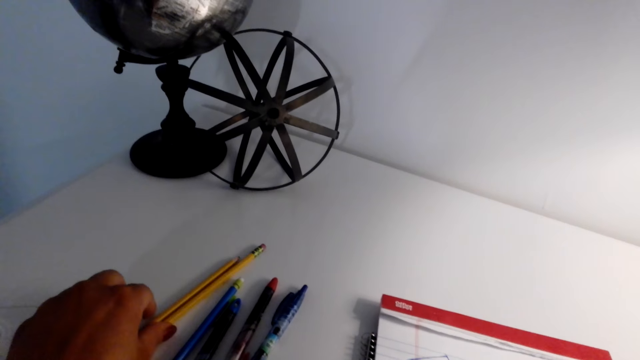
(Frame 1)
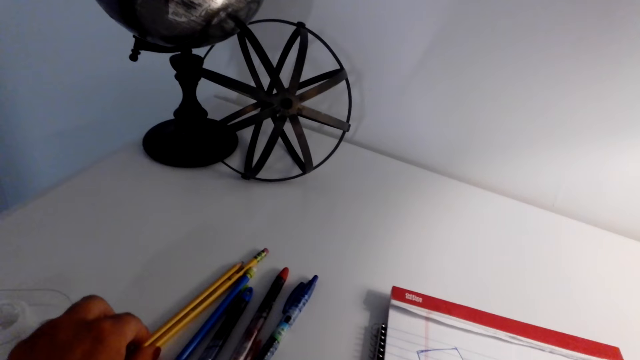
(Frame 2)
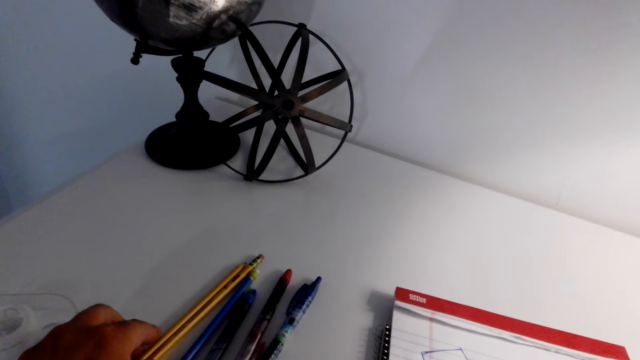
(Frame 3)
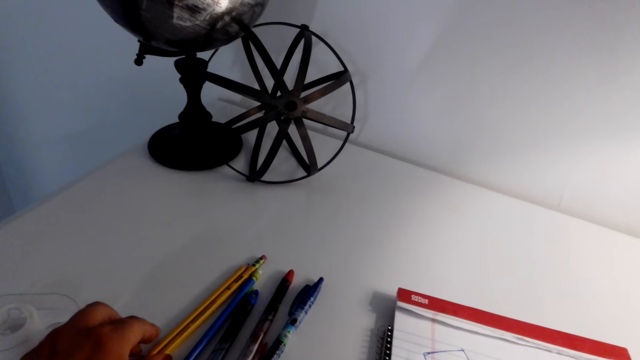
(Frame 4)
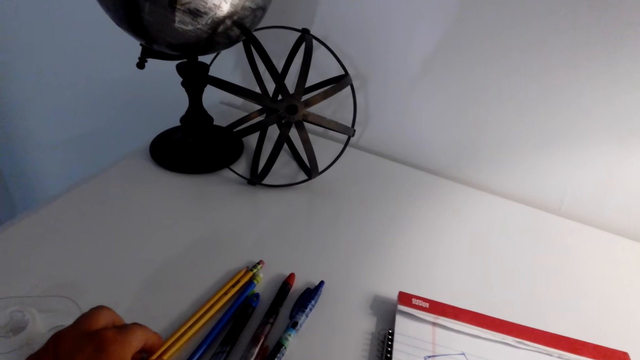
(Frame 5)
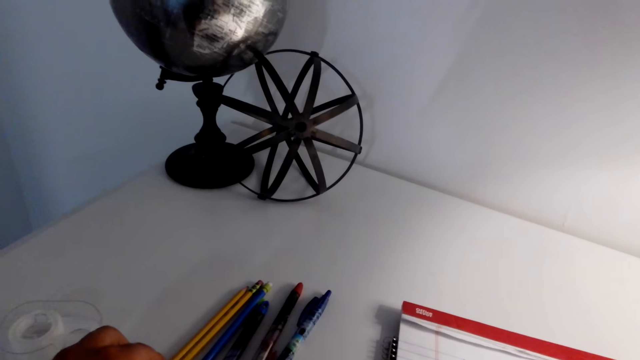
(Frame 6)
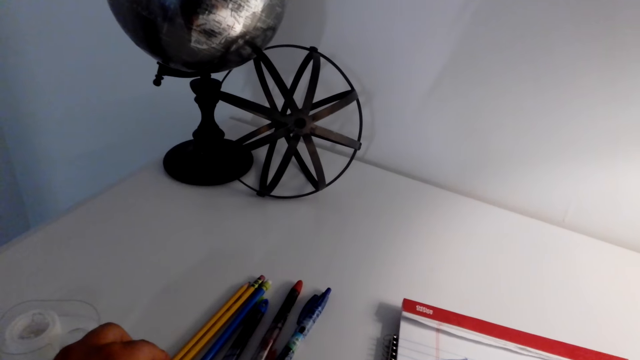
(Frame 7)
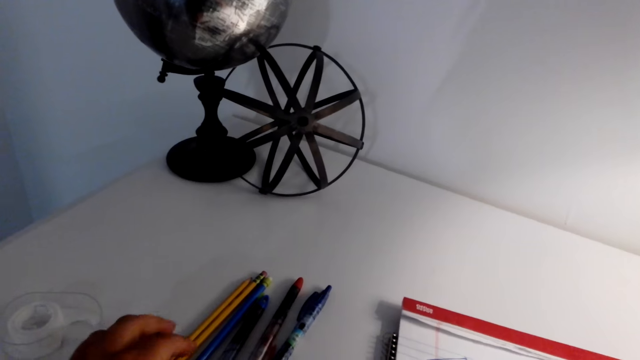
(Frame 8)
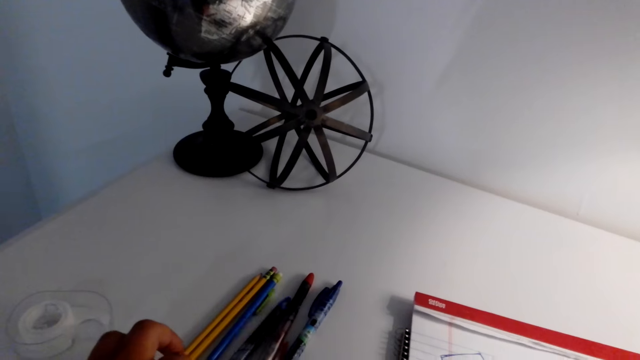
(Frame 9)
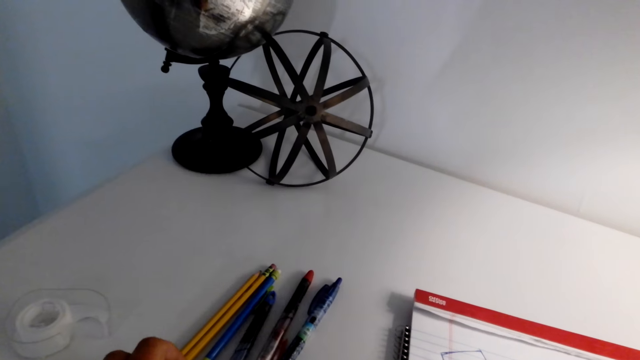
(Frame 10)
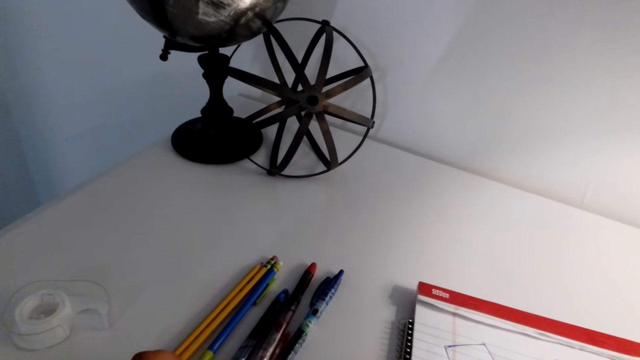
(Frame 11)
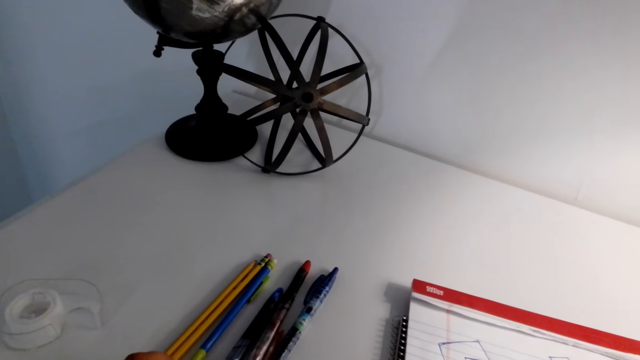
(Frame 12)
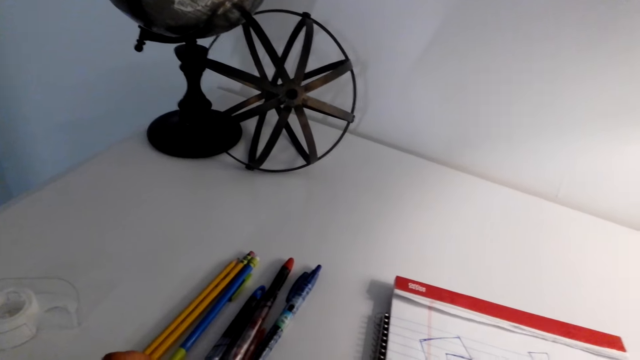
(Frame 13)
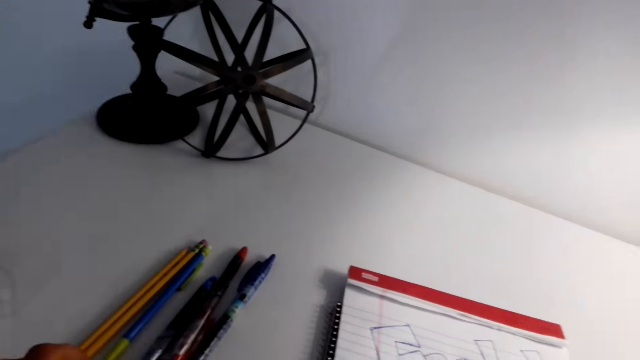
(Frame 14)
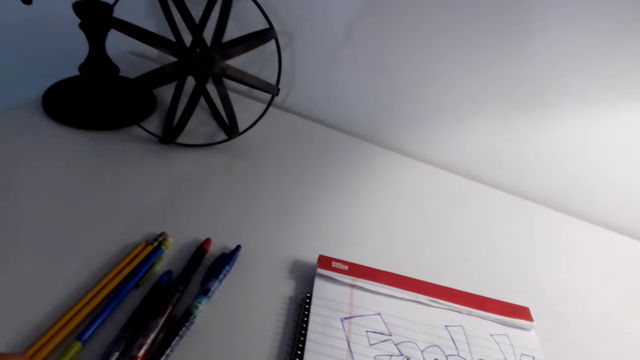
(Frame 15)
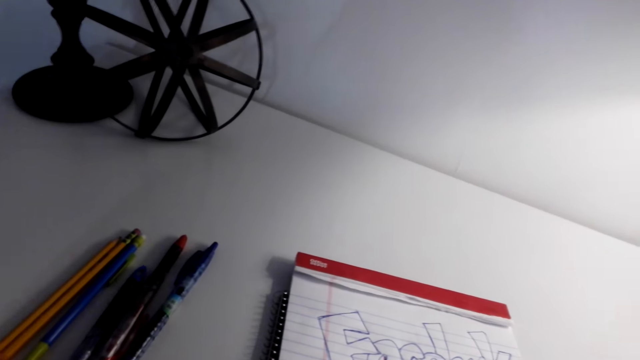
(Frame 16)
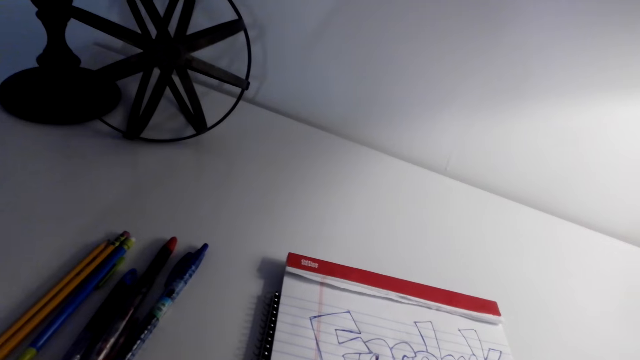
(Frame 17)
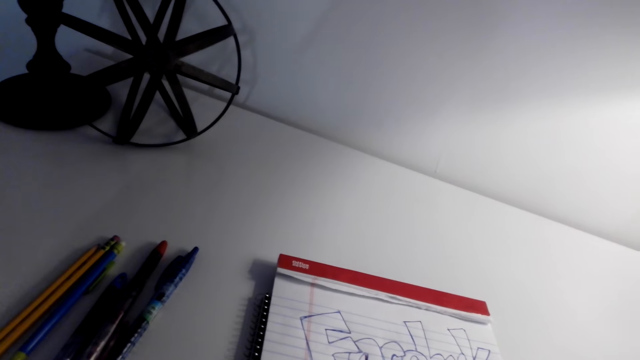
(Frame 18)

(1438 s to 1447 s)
The camera wearer moves around the pencils with the left hand. They move around the pen with the left hand.

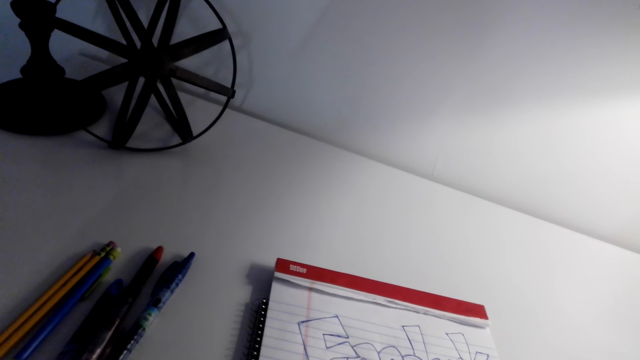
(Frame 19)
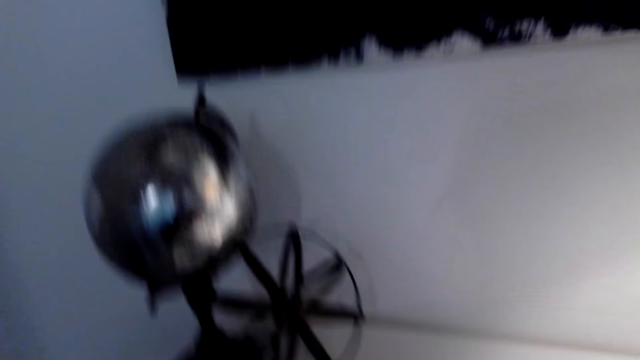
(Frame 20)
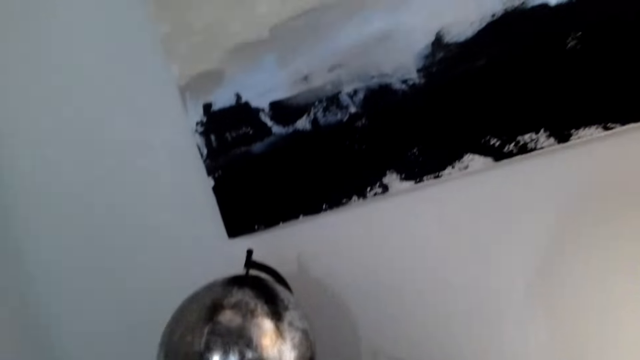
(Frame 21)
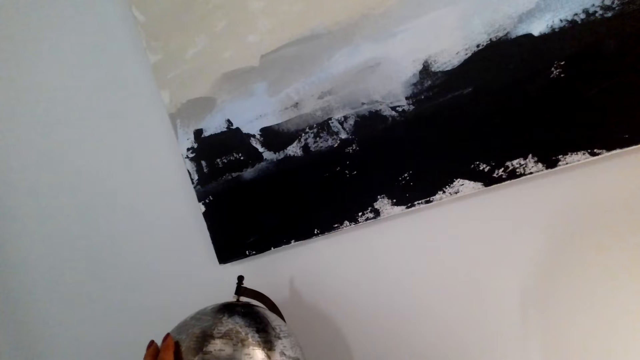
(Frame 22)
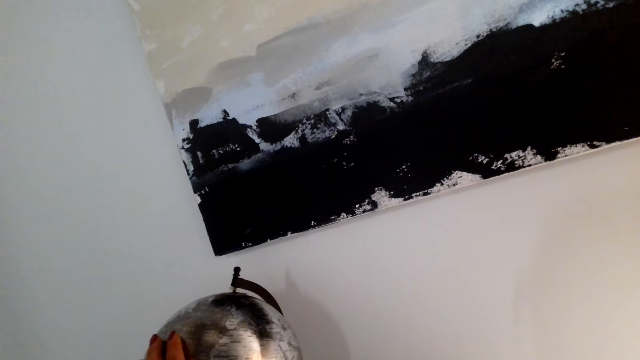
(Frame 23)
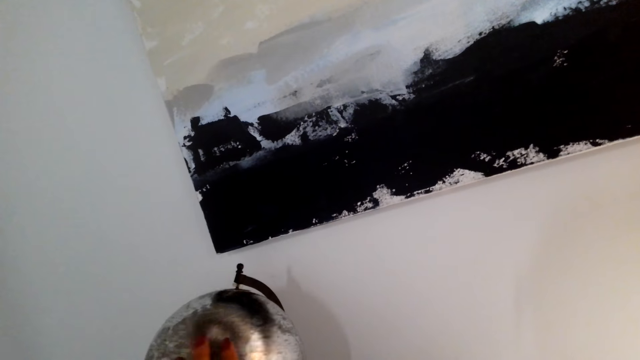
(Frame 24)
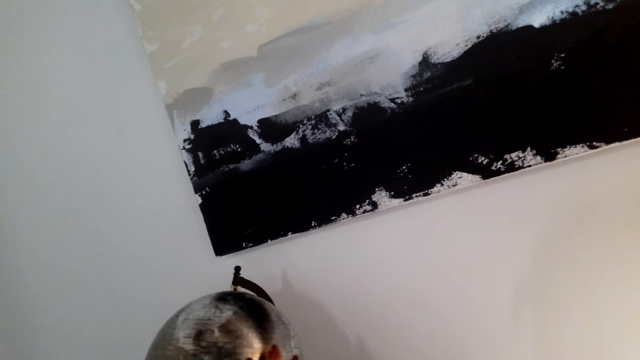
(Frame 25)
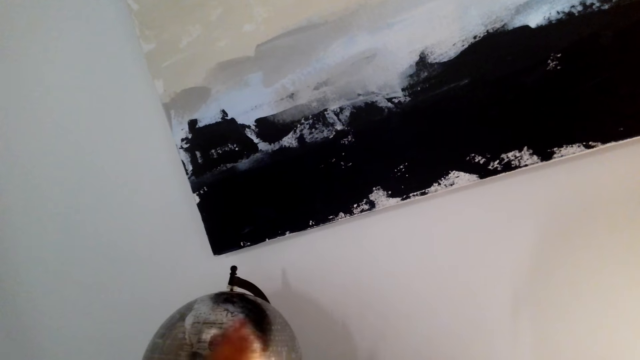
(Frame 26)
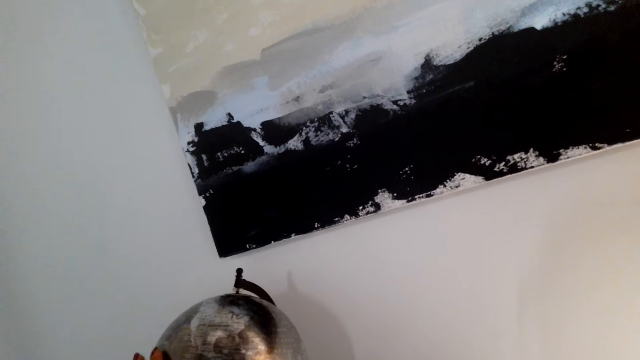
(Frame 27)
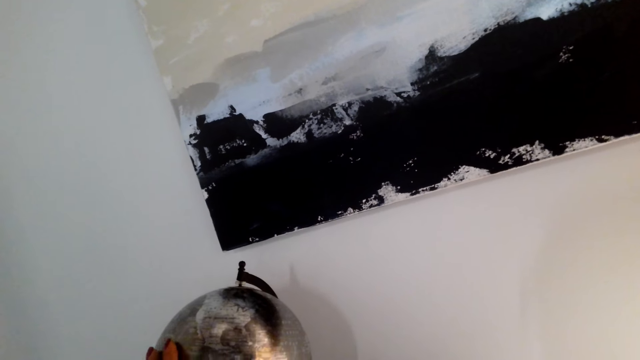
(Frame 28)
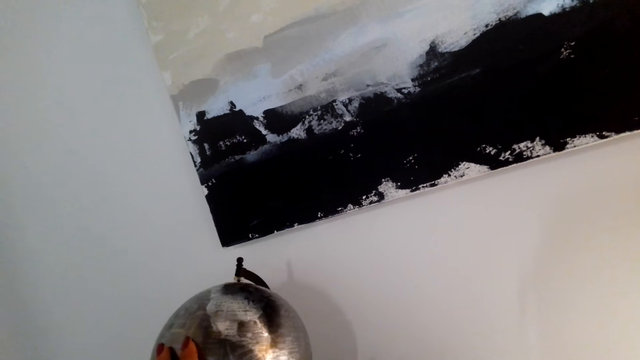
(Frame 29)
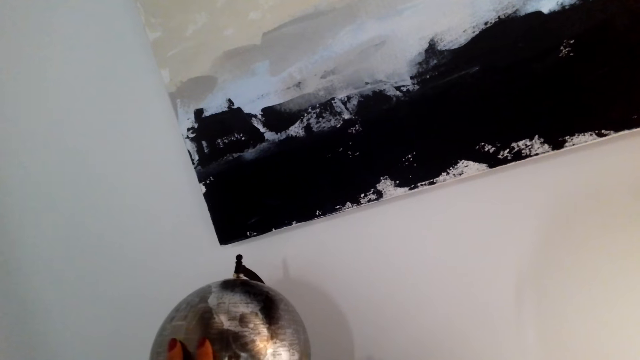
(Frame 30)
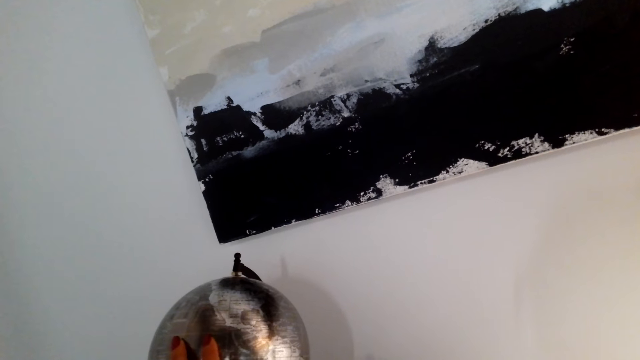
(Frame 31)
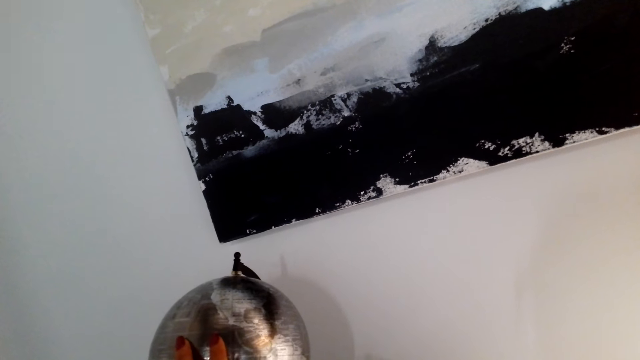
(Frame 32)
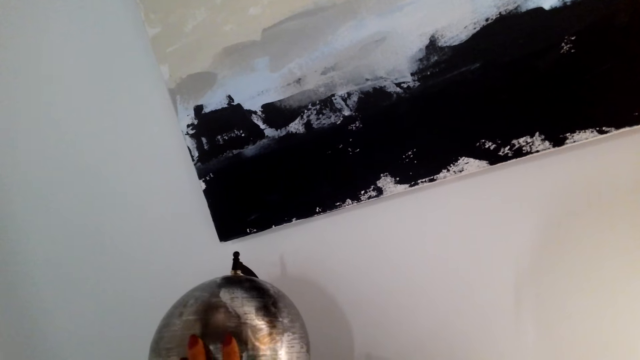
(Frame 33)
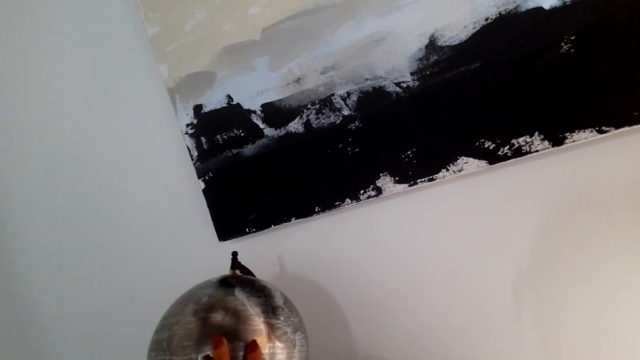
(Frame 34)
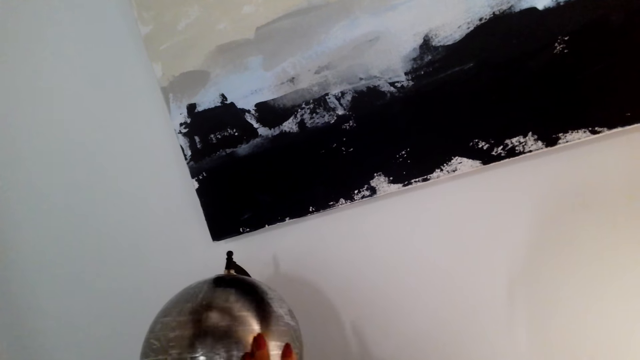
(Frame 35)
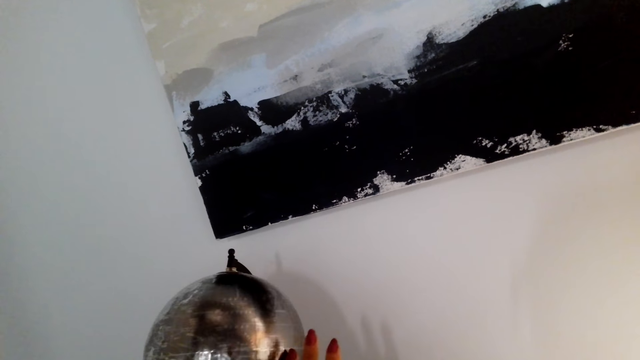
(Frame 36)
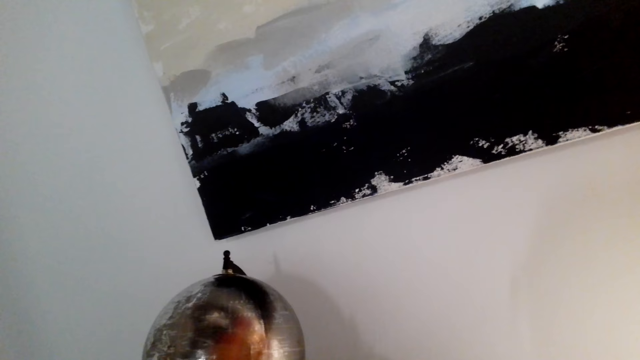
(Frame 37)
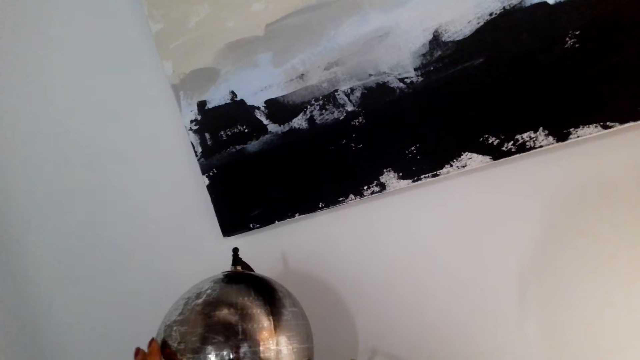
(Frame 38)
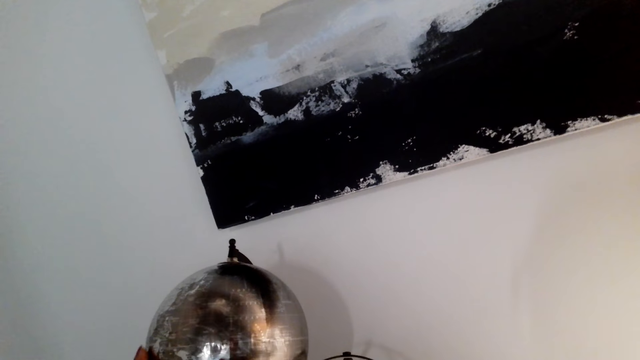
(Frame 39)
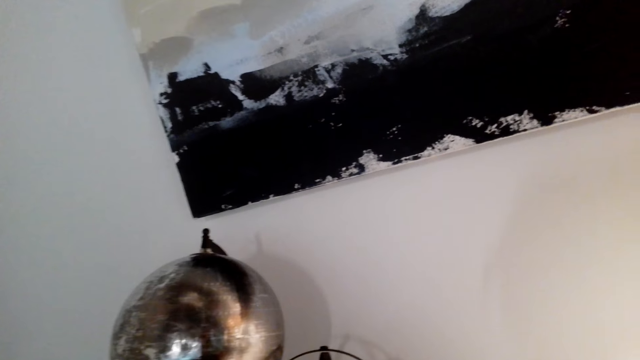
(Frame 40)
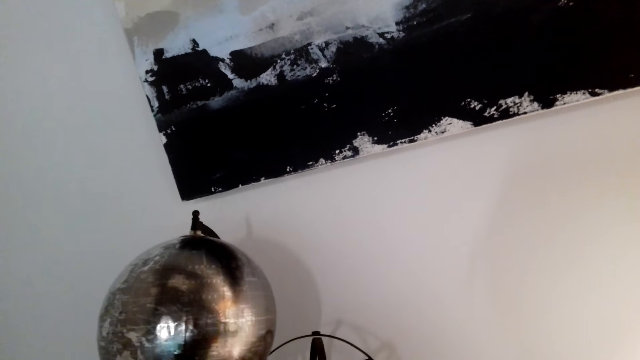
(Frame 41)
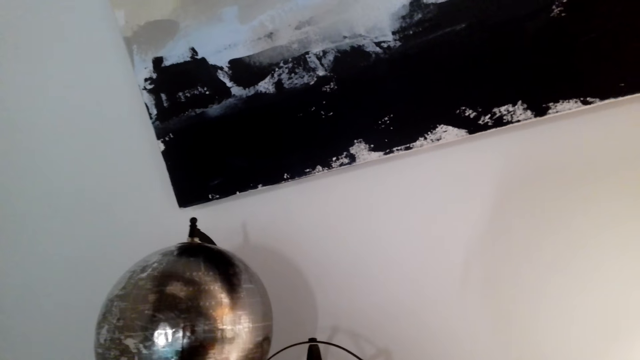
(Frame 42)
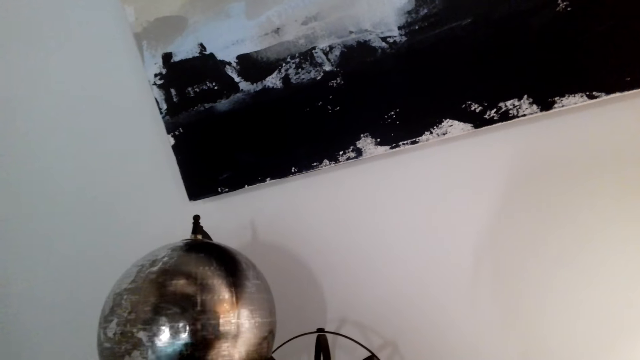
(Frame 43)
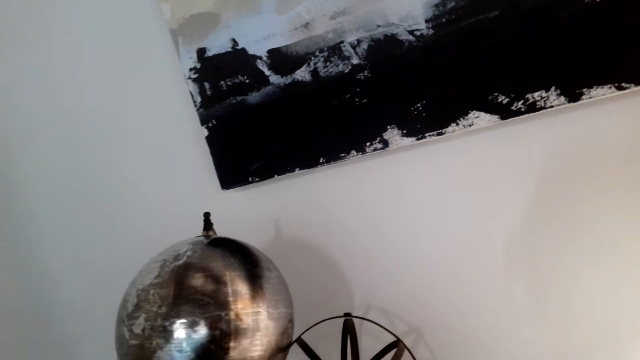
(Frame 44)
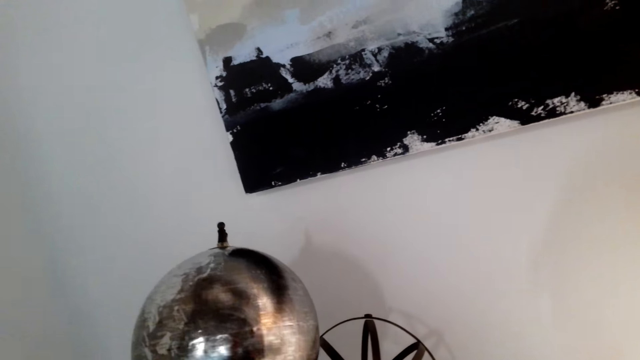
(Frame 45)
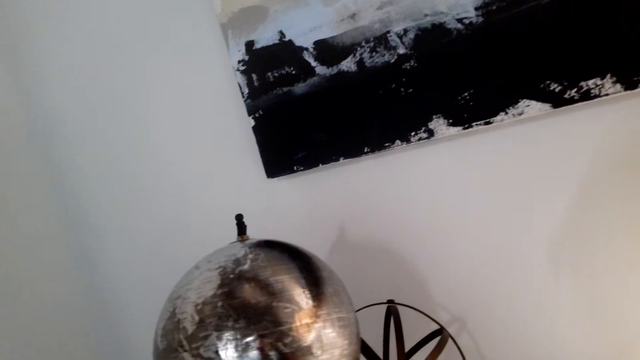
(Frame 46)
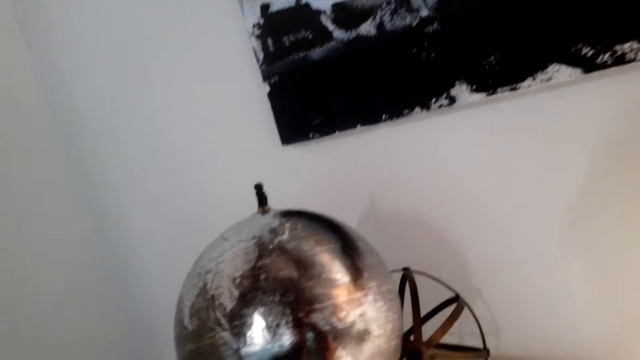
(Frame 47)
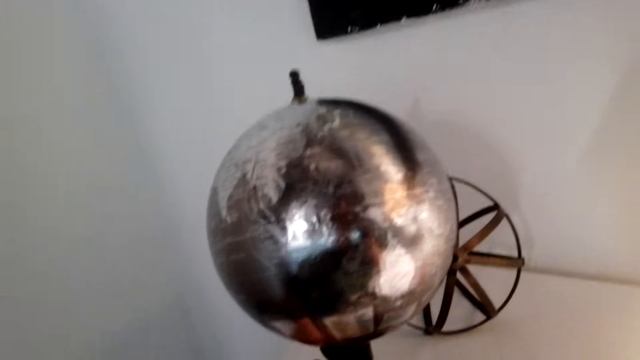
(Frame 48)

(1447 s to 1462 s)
The camera wearer looks around the room. They rotate the world map tool or globe. They move around the left hand. They spin the globe. They pull the globe with the left hand.
